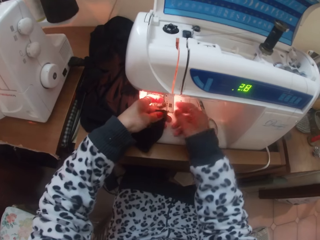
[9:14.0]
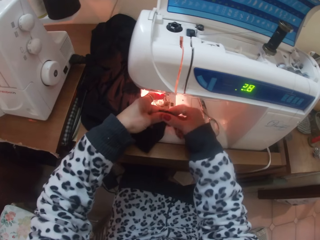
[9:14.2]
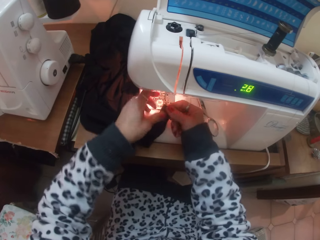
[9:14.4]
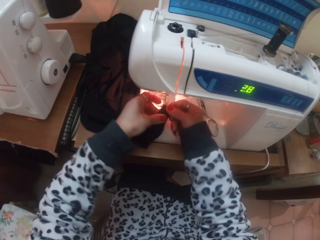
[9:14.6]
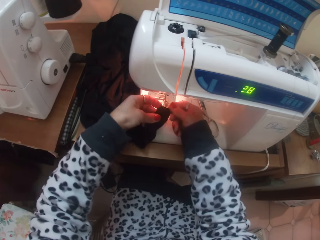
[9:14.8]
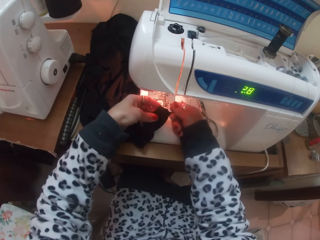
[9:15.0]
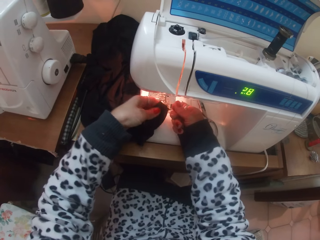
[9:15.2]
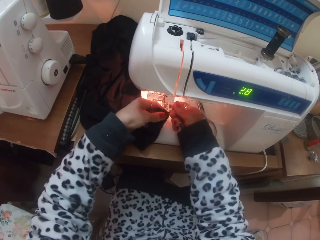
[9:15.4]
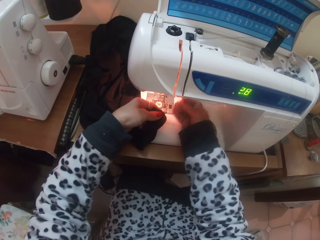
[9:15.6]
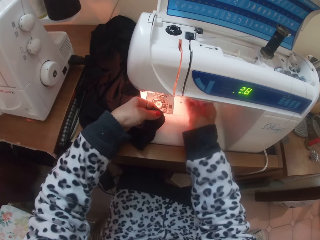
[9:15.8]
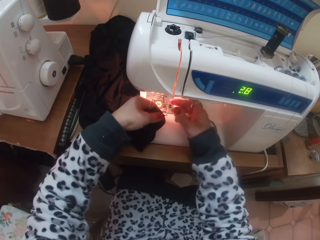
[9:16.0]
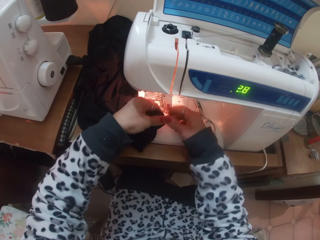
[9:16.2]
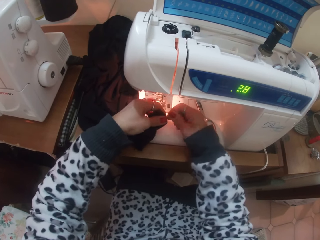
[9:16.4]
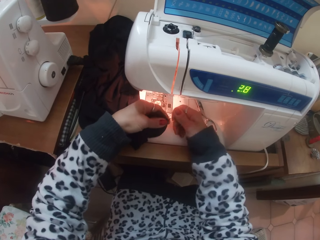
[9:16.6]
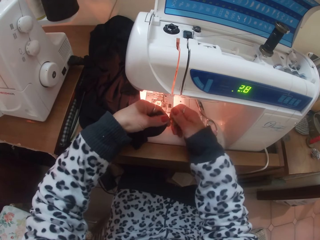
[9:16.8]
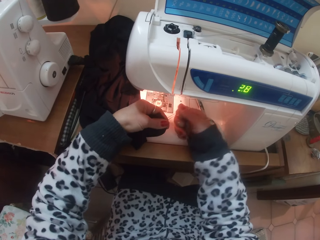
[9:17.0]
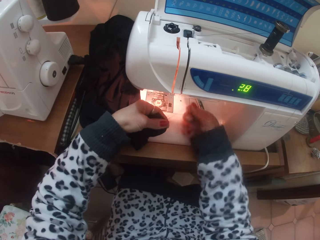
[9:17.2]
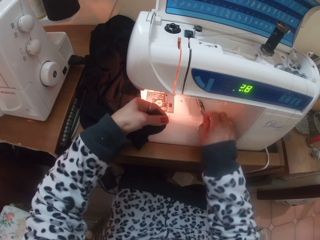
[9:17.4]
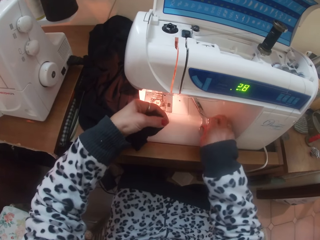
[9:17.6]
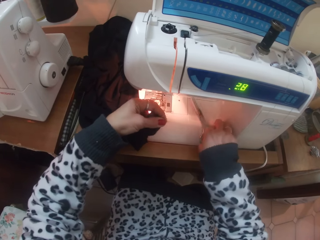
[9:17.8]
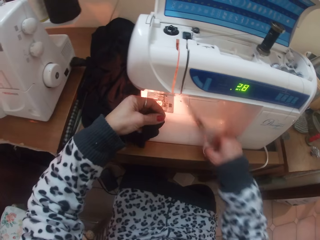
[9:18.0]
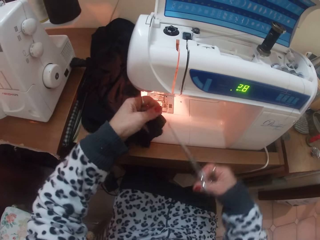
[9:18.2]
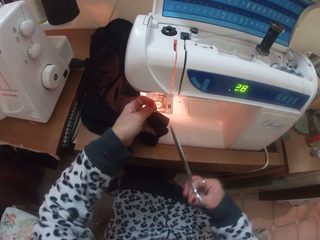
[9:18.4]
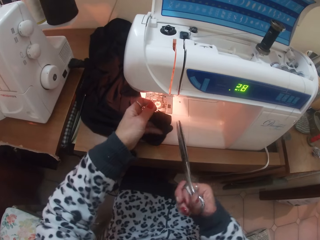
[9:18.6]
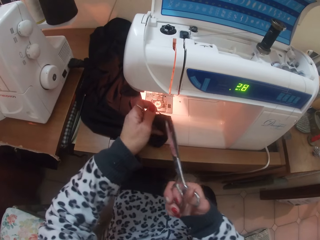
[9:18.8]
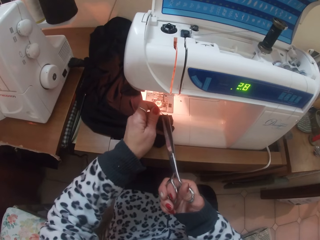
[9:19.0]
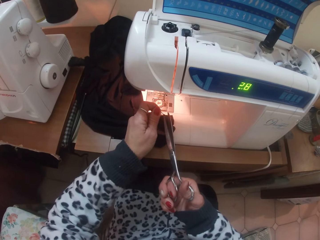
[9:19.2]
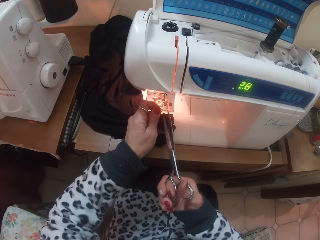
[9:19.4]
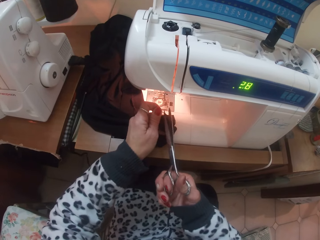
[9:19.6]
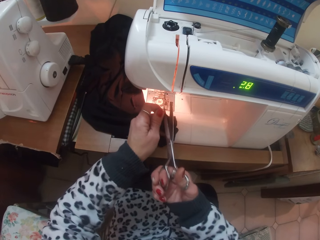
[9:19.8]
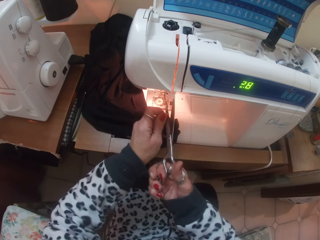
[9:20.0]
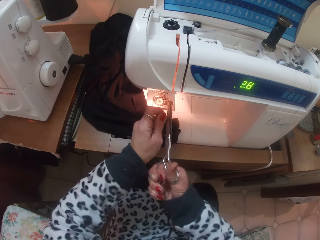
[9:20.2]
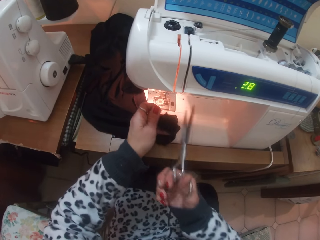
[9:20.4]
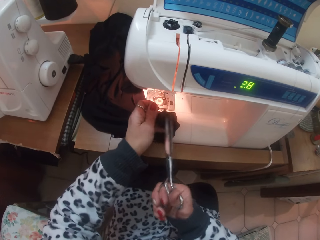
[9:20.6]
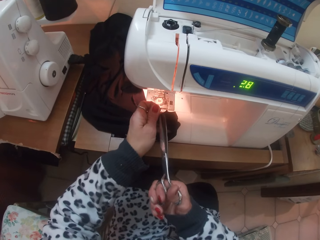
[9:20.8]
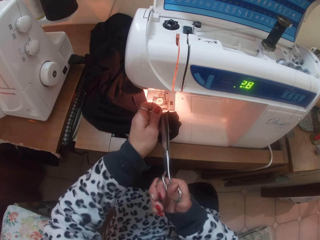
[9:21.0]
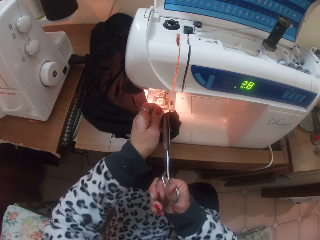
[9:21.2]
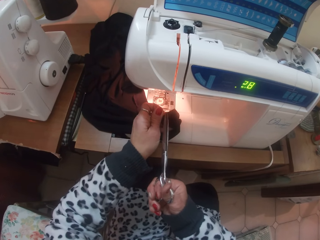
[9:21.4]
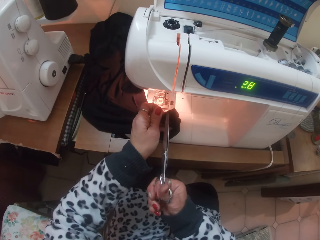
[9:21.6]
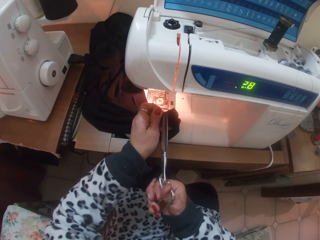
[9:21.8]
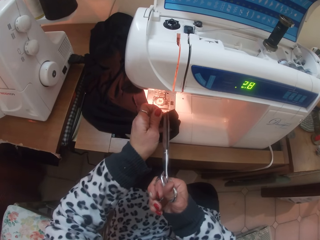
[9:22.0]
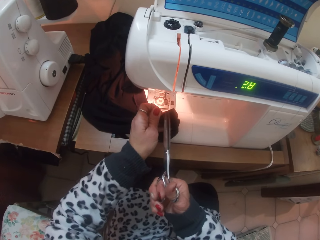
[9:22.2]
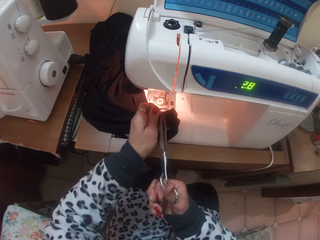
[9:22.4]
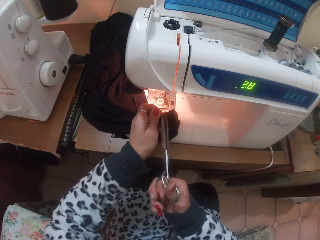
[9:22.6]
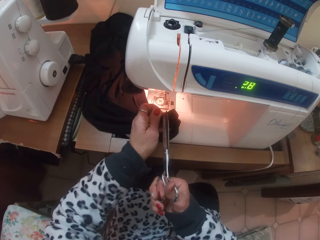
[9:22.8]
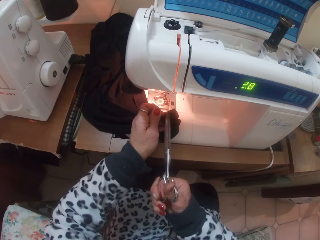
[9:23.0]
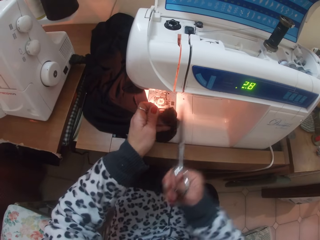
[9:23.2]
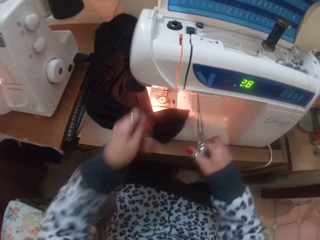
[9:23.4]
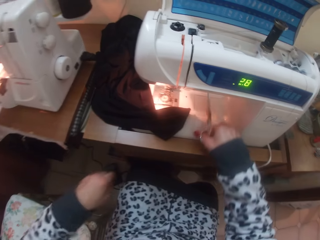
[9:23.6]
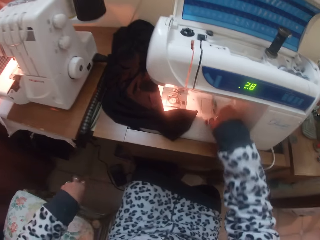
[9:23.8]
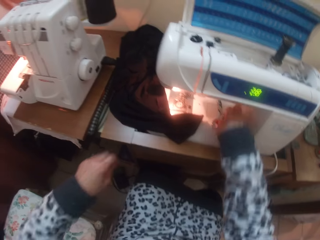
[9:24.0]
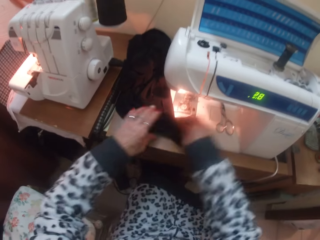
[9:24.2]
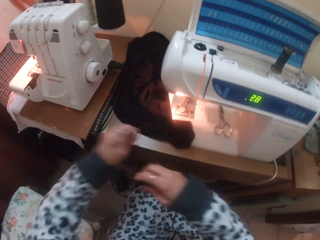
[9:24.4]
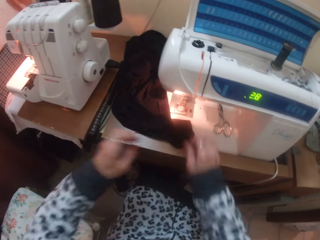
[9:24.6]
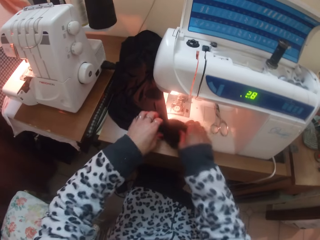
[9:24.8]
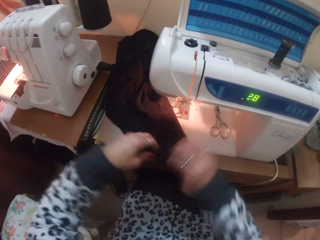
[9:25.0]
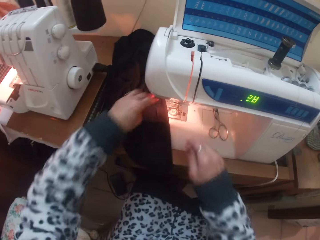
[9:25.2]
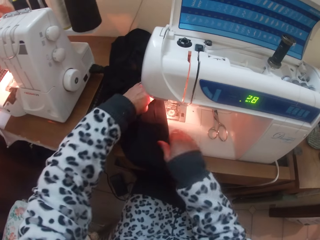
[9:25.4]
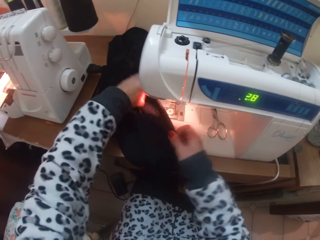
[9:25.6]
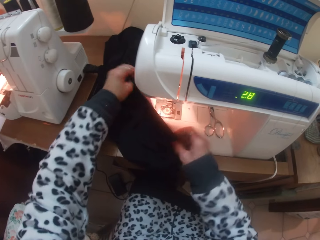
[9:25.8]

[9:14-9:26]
The camera wearer touches the thread. She picks up the scissors on the sewing machine with her right hand. She cuts thread from the skirt with the scissors in her right hand. She places the scissors in her right hand on the sewing machine.

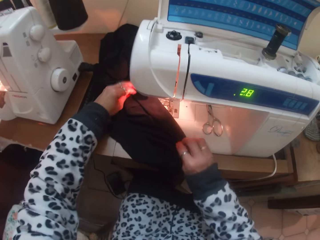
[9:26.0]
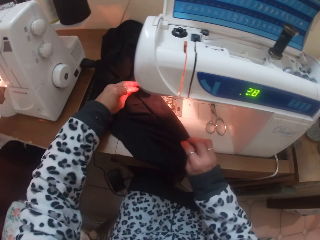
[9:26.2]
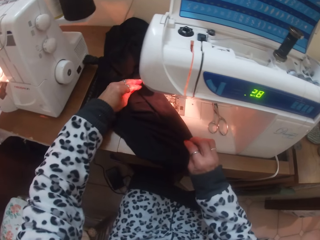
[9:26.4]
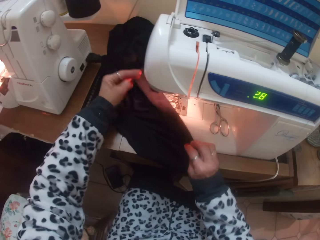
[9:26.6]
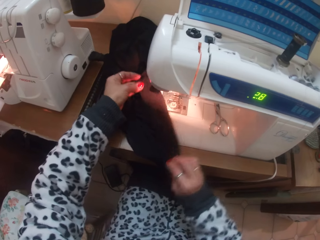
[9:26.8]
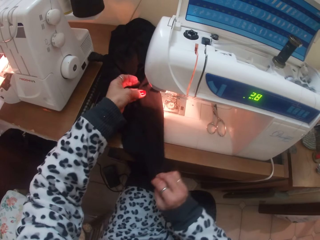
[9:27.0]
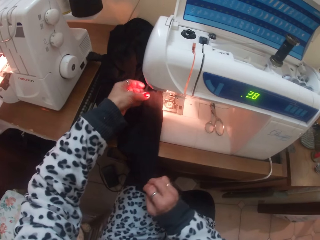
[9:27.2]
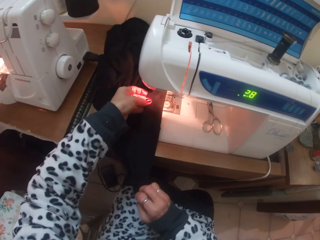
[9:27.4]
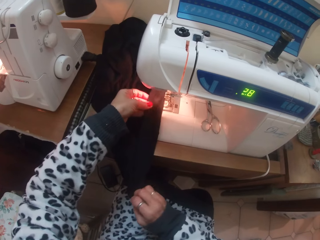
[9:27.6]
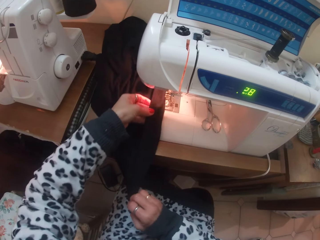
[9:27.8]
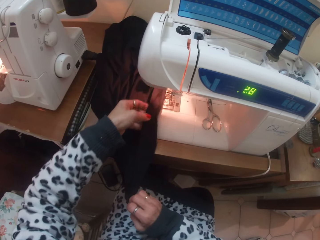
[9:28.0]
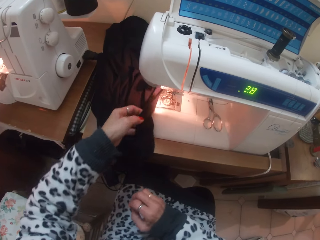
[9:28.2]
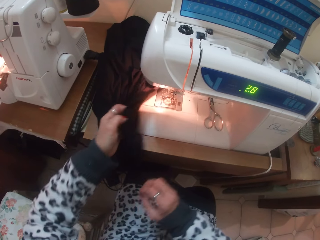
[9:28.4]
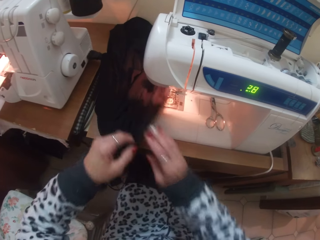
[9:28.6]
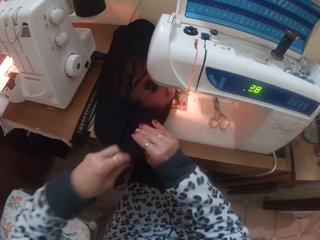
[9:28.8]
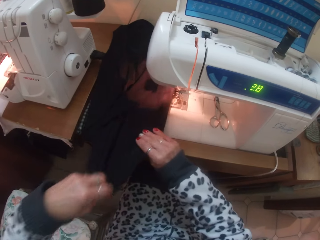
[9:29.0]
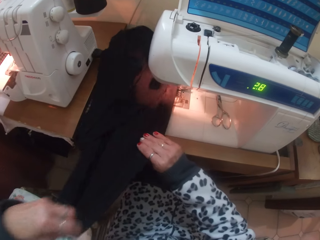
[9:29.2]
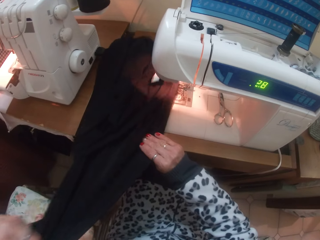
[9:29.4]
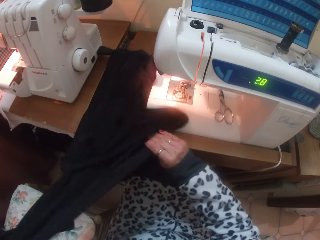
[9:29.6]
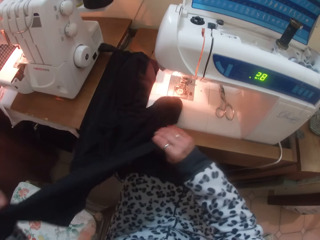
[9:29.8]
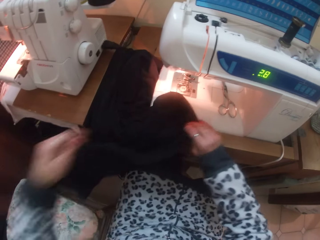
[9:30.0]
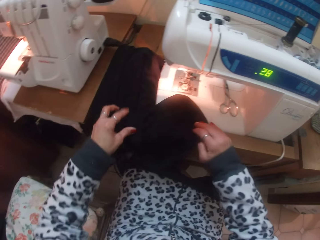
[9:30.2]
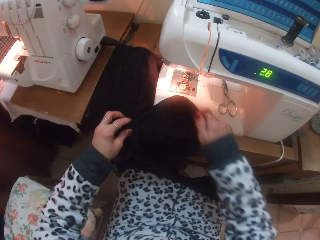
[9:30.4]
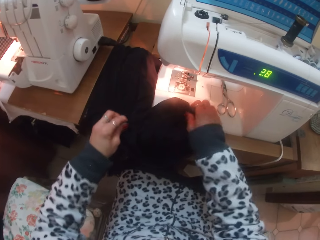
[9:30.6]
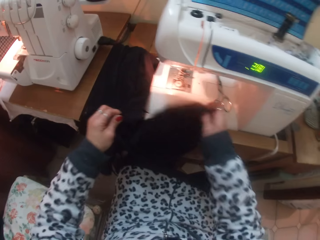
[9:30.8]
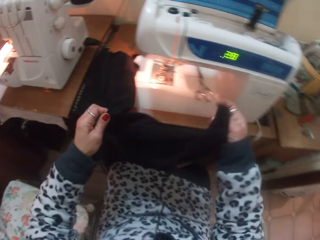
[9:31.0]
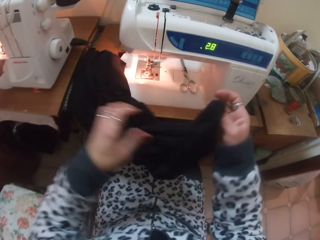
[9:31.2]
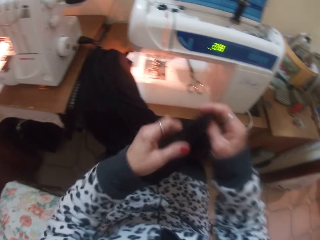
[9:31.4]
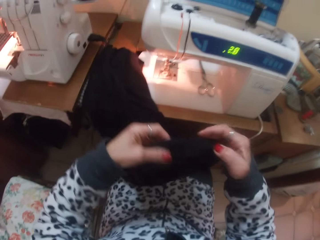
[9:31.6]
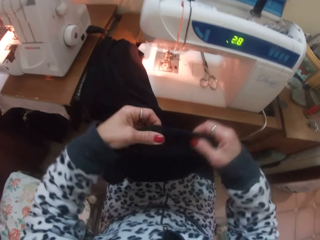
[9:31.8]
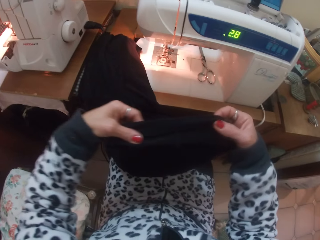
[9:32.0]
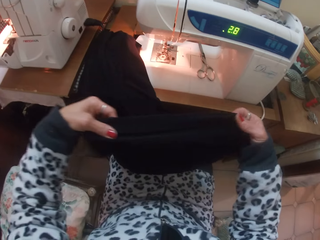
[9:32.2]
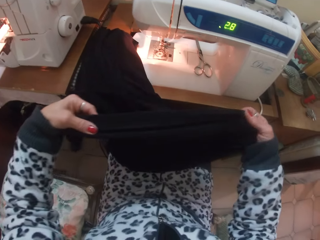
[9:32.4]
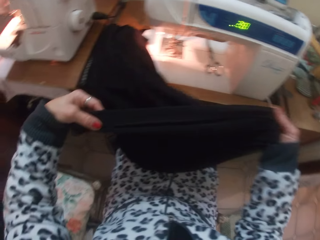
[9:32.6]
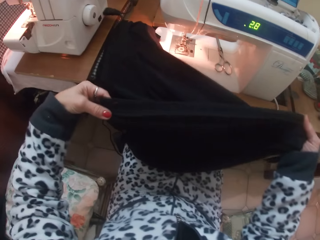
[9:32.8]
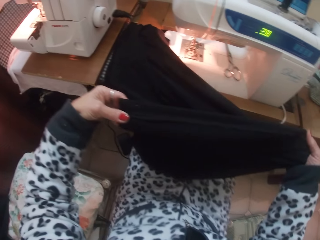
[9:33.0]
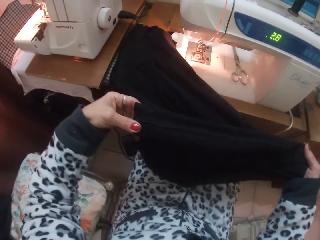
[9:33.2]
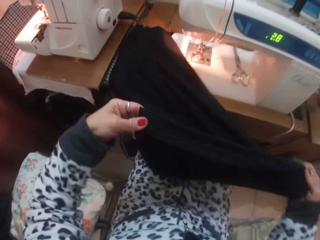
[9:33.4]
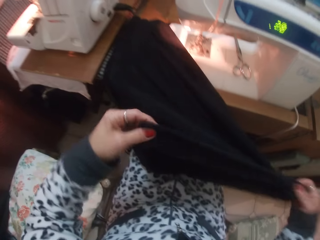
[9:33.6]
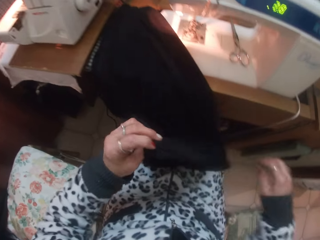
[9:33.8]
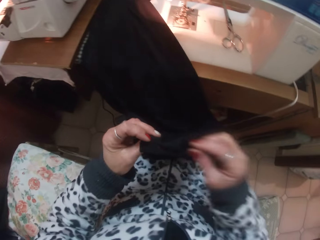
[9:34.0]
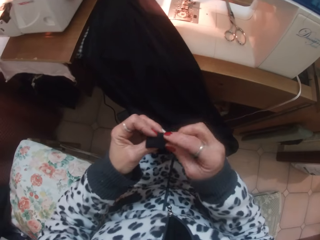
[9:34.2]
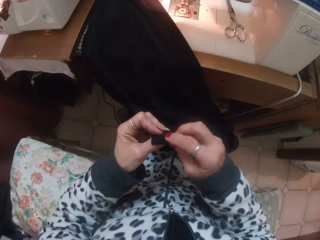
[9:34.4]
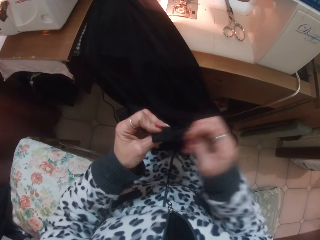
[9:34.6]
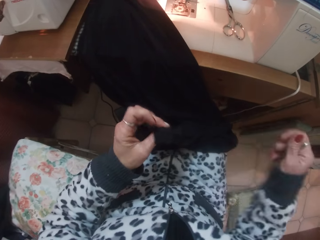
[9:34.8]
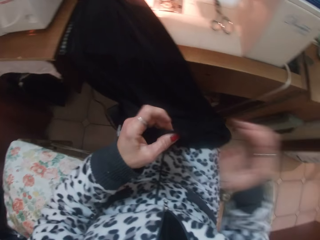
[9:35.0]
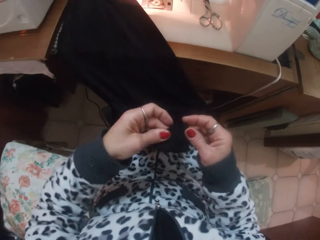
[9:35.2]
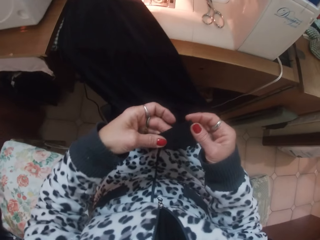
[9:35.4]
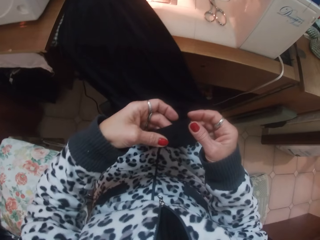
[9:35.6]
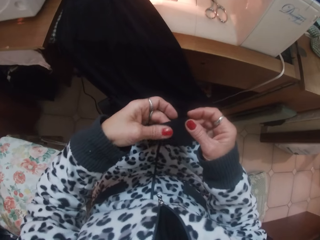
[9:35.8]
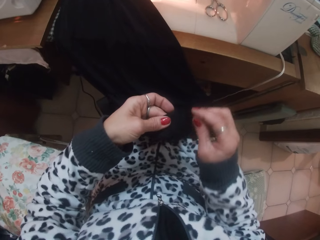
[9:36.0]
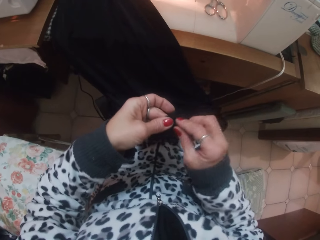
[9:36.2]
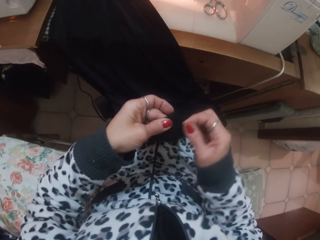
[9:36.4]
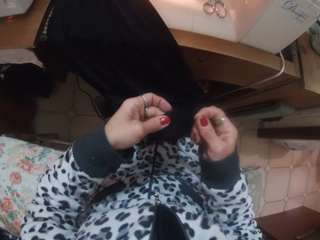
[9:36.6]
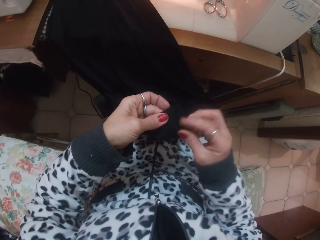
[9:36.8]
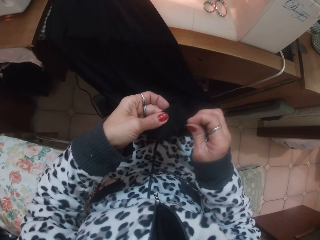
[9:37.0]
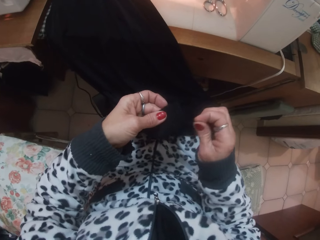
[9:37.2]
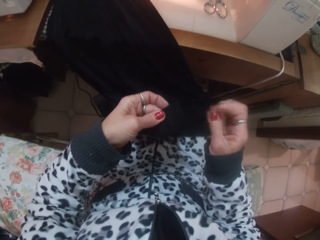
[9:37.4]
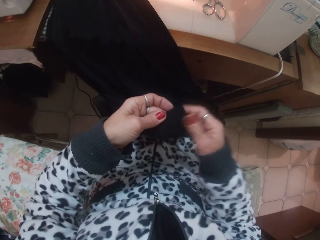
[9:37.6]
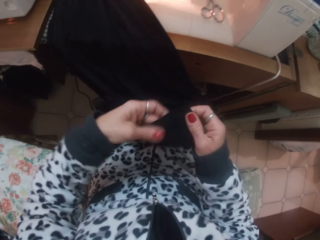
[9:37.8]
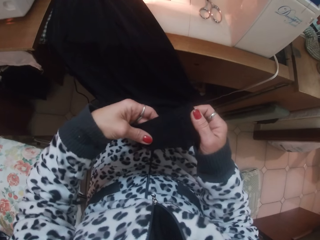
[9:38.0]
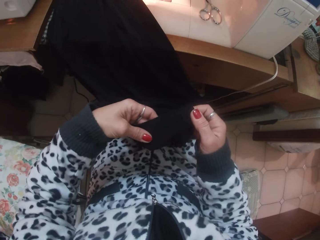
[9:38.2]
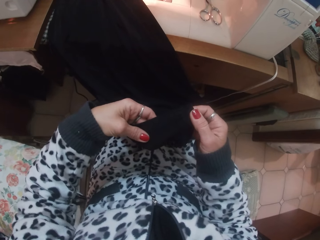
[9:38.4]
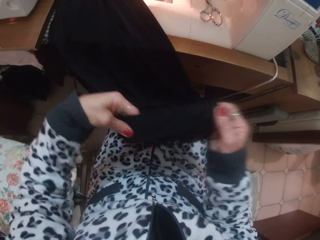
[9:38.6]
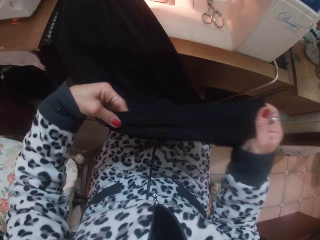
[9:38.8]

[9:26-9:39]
The camera wearer checks a cloth. She pulls out thread strands from the skirt with her right hand.
